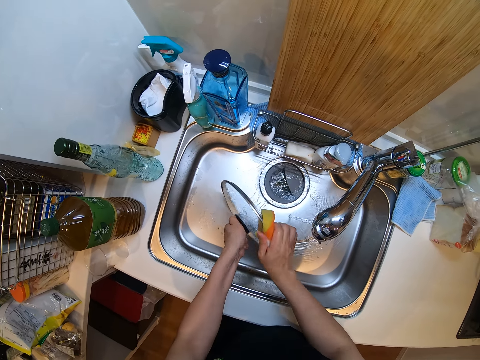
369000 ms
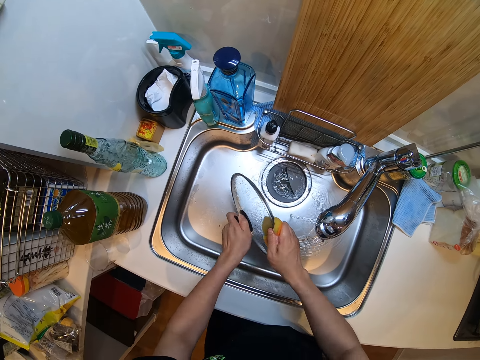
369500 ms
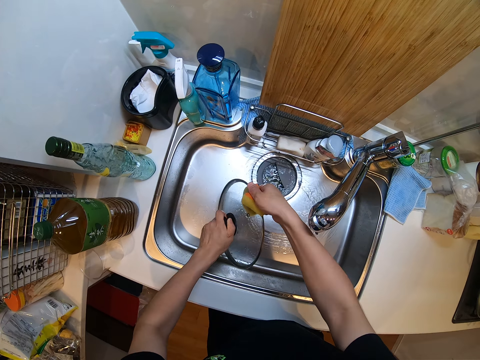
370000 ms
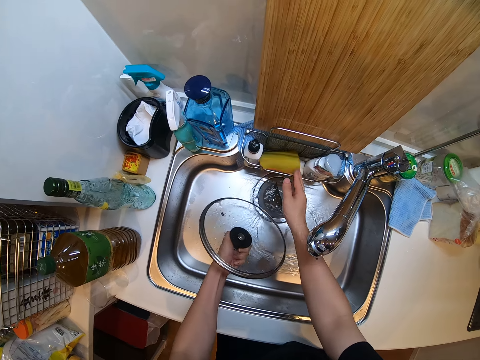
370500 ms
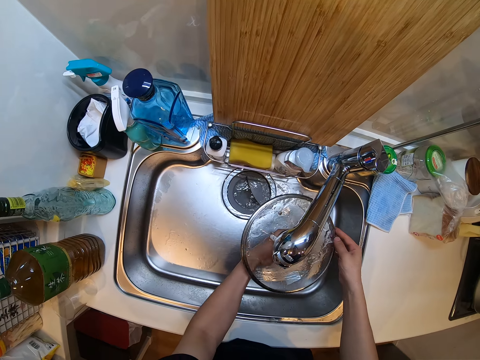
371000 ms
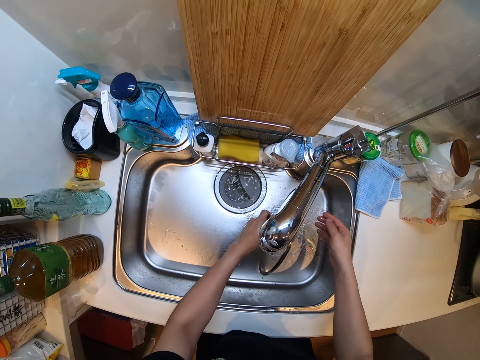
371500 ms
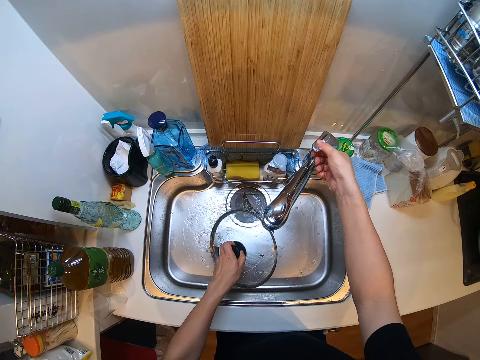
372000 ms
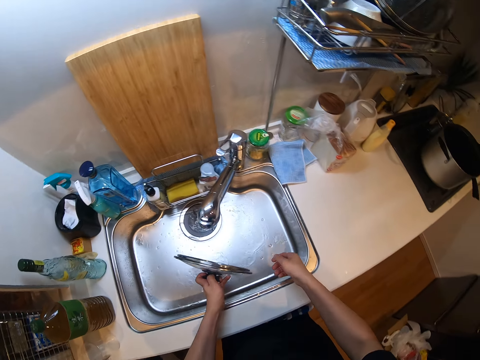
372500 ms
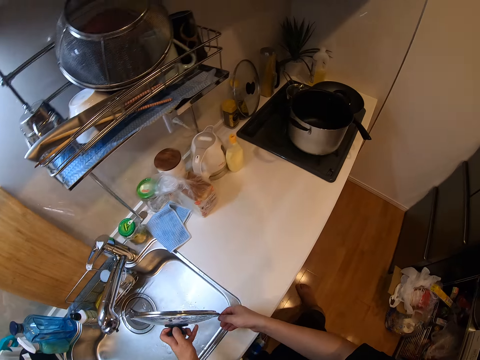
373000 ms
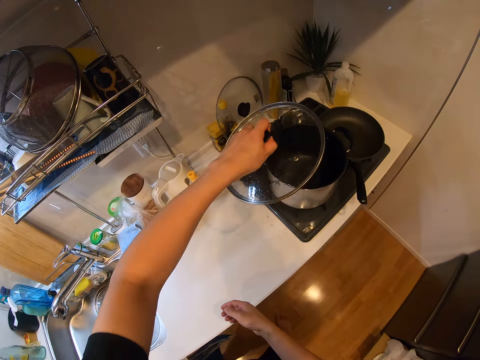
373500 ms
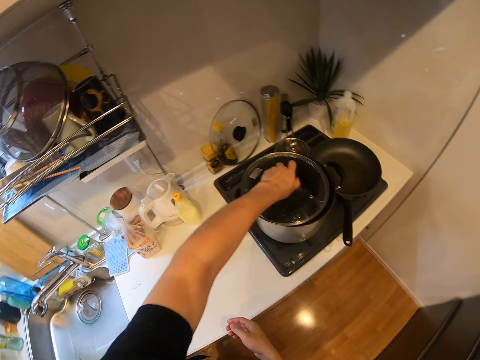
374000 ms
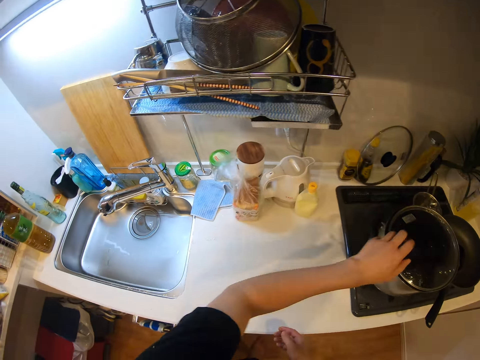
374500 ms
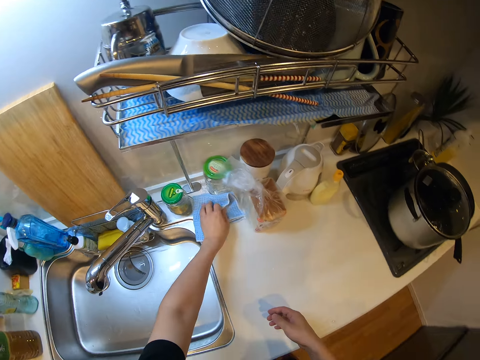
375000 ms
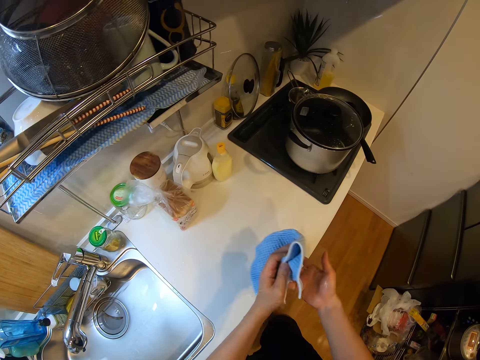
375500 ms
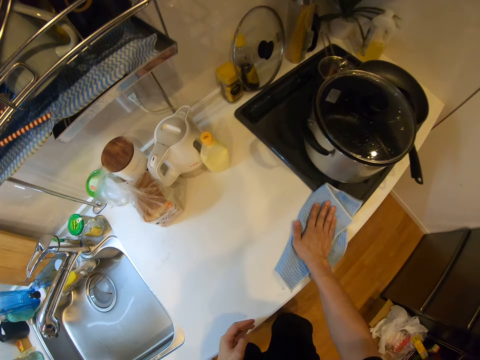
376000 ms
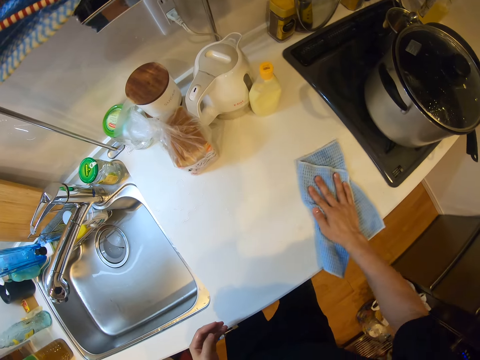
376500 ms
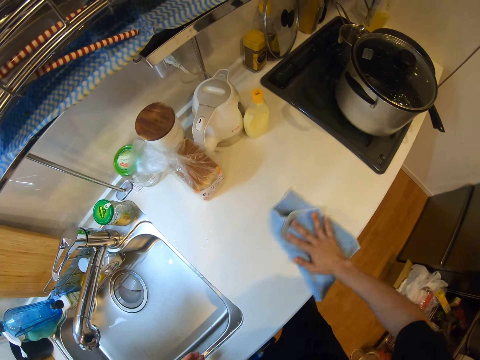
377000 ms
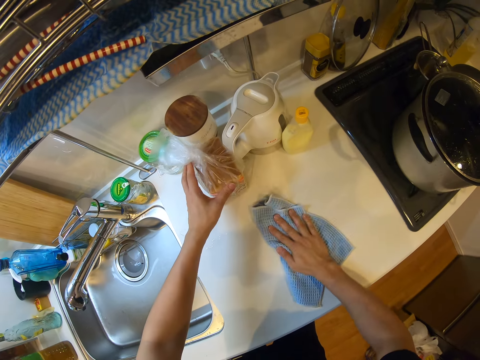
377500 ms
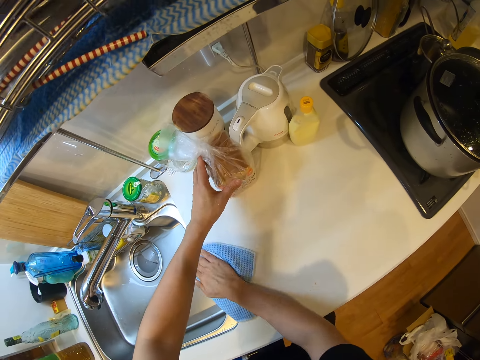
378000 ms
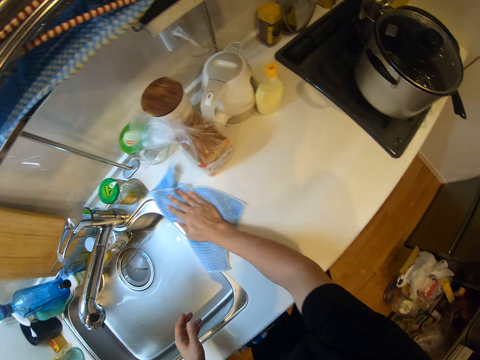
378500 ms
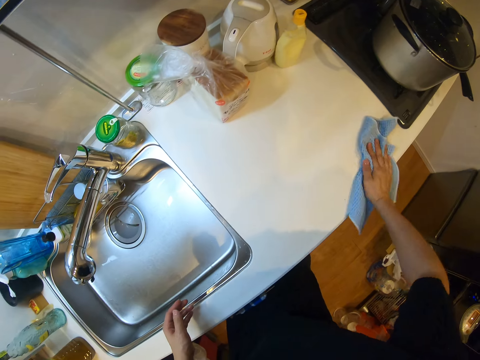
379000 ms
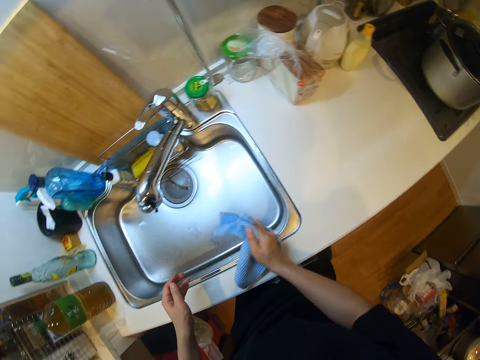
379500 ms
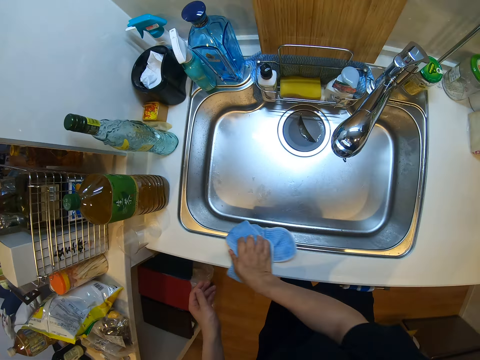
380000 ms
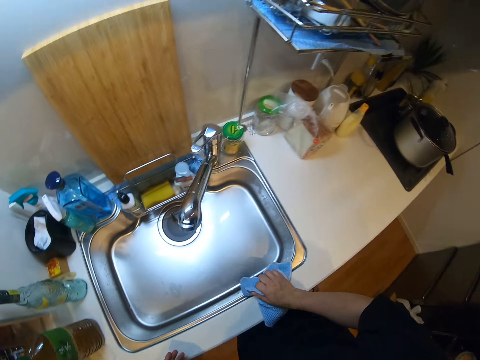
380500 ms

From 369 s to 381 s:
The camera wearer drops the sponge in the sponge caddy beside the sink. She rinses the lid in the sink and turns off the tap in the sink. She covers the cooking pot with the lid. She picks up a napkin or rag from the slab or countertop with her left hand. She cleans the slab with the napkin in her right hand. She touches a bag on the countertop. She wipes the countertop with the rag.

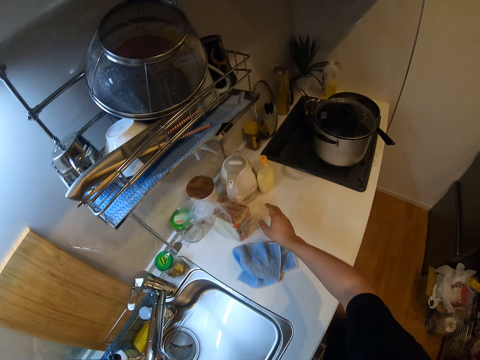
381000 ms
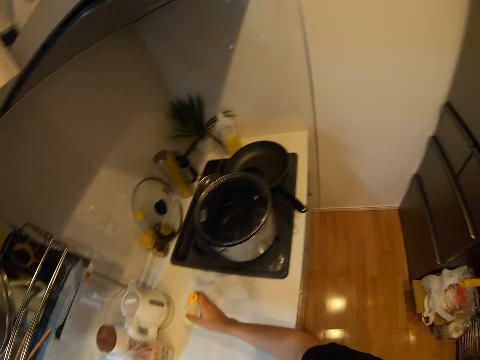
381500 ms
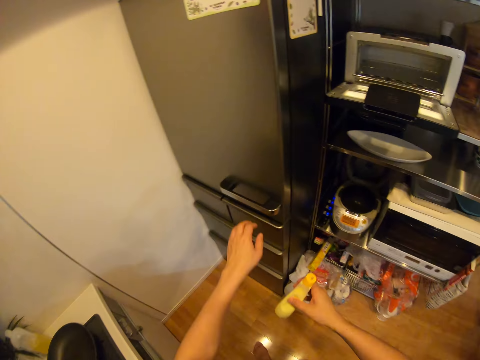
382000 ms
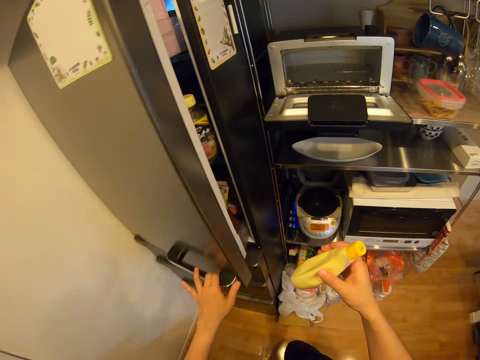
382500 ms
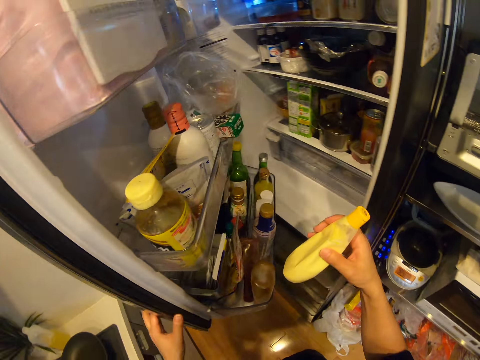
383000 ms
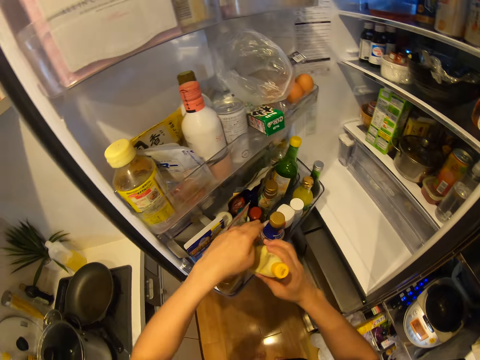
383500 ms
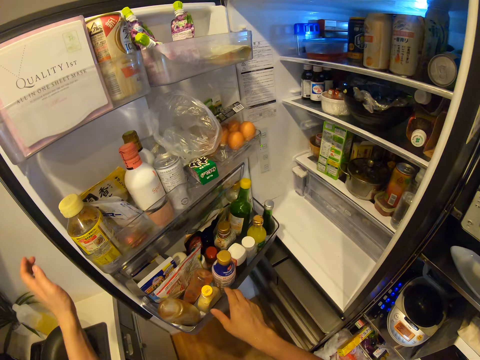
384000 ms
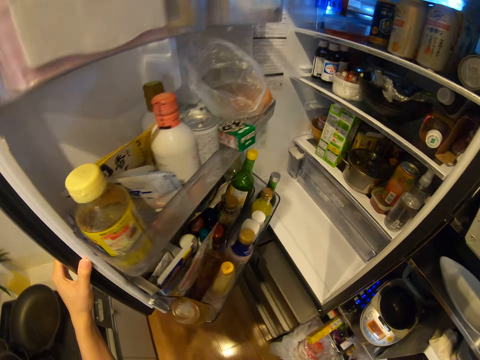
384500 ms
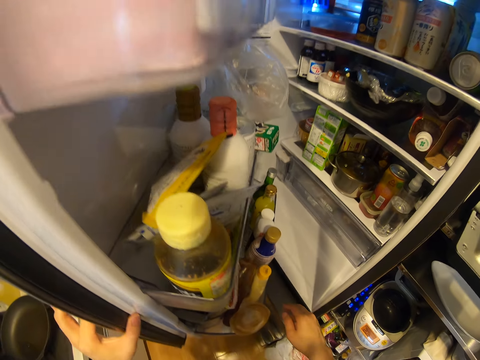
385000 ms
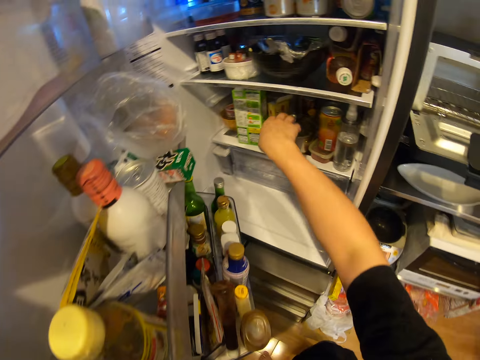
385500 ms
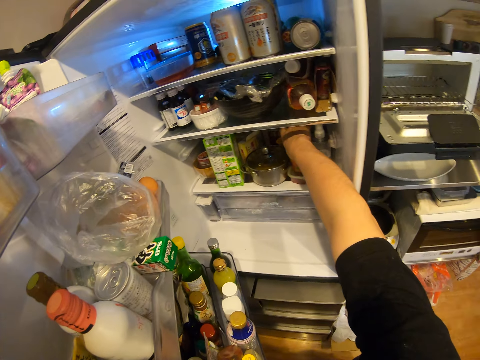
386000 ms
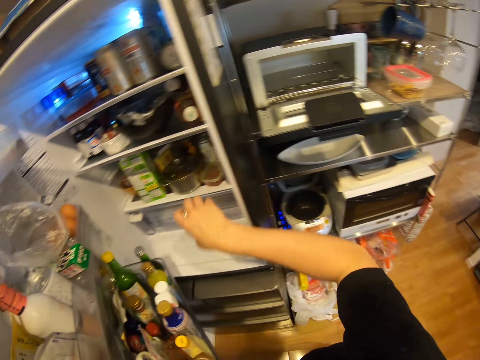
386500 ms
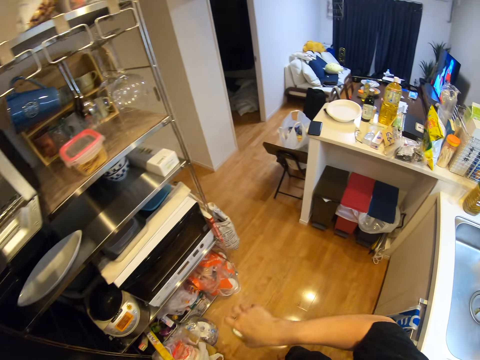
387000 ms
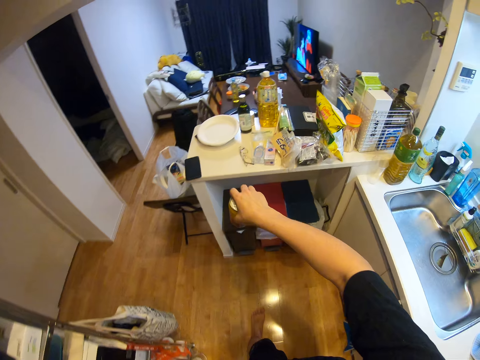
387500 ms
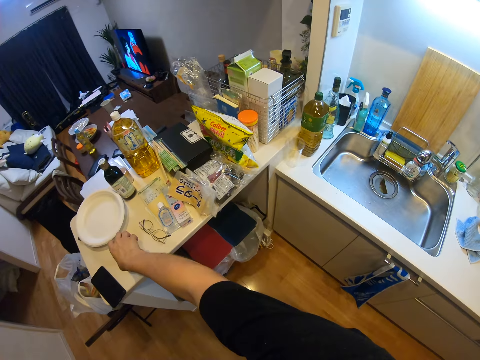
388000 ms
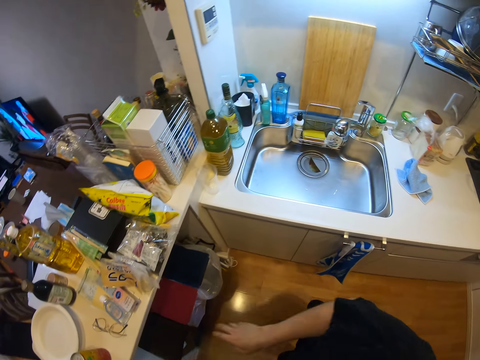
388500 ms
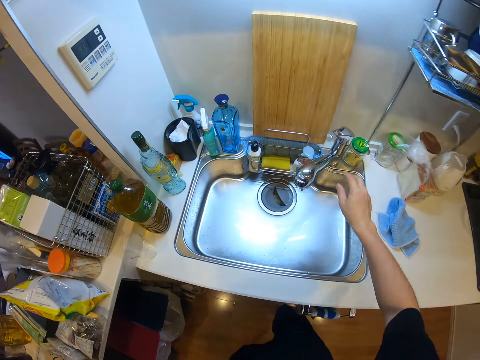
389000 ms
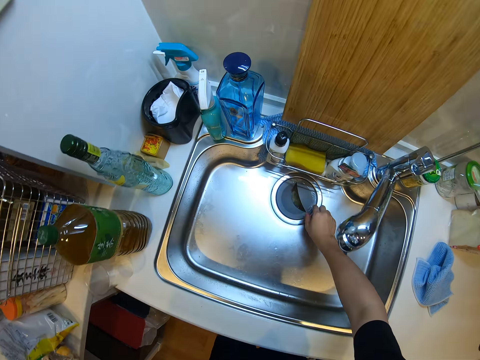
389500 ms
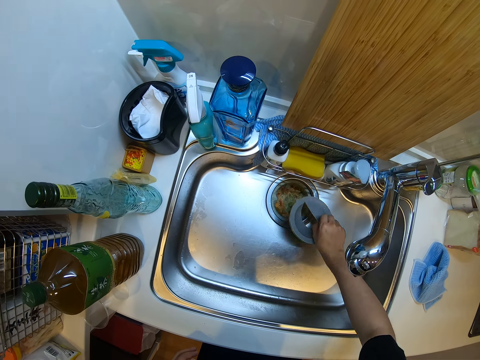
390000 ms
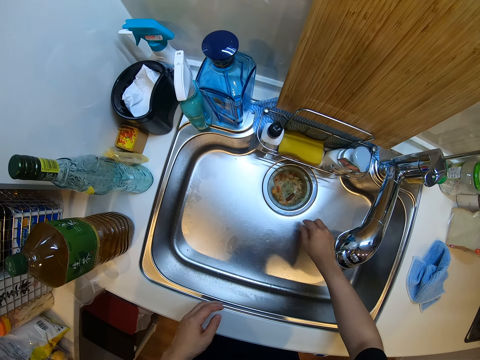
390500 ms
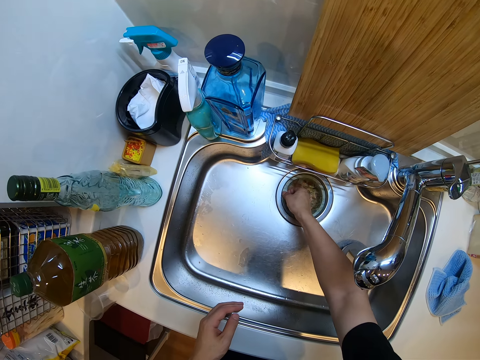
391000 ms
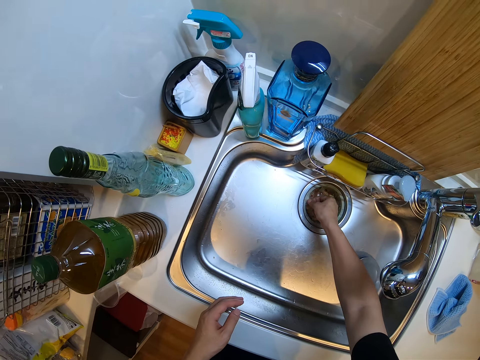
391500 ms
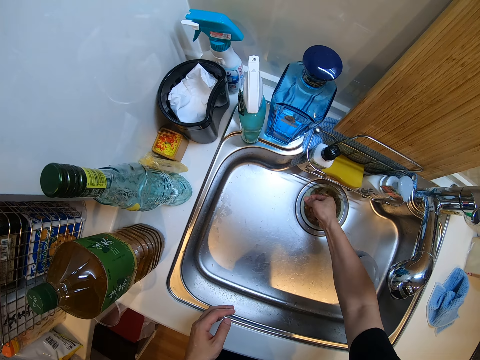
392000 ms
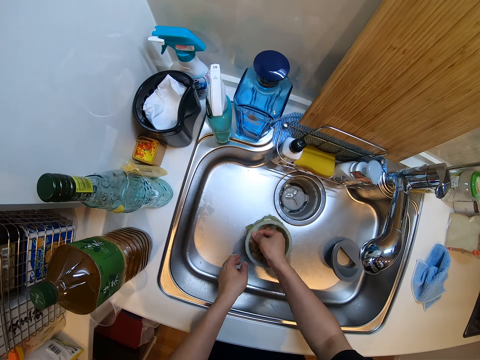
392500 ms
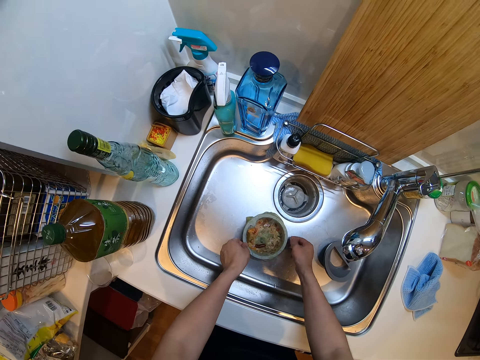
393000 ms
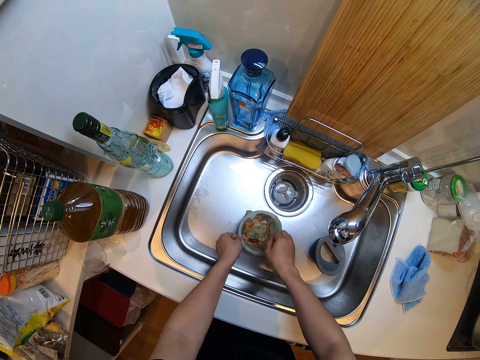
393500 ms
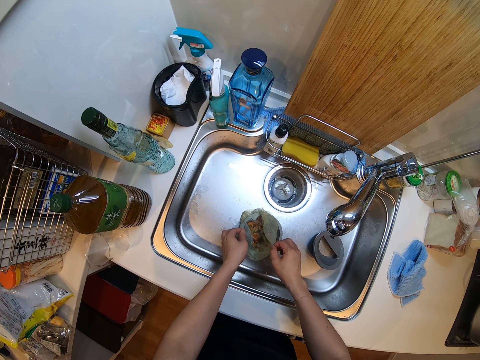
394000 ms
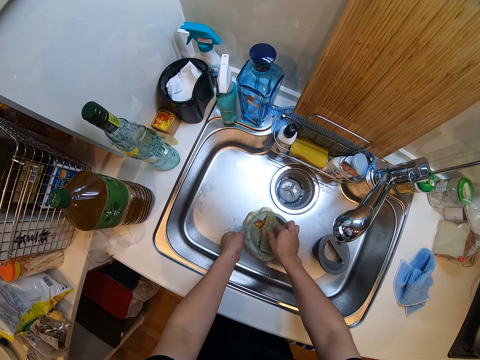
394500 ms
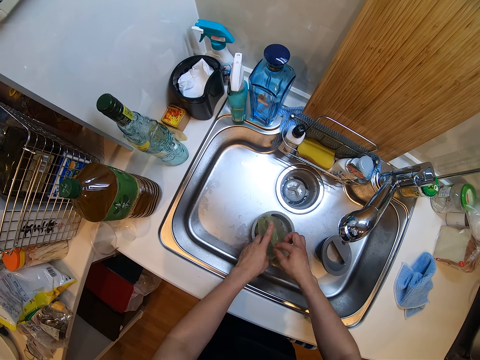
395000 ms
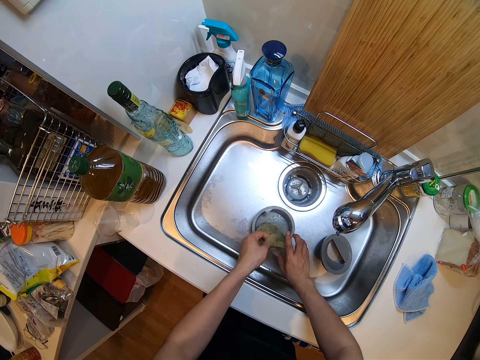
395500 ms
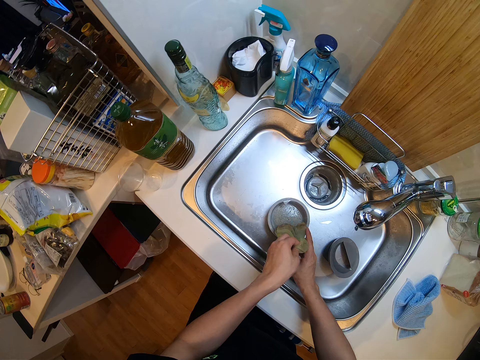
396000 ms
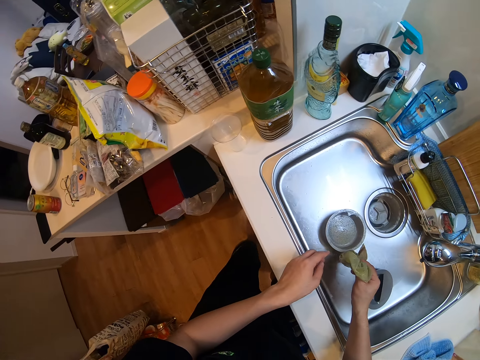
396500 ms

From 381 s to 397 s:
The camera wearer picks up a small bottle from the slab with her right hand. She opens the freezer or fridge with her left hand. She drops the small bottle in the freezer. She inspects the fridge. She picks up a tin from the freezer with her right hand. She looks around the kitchen. She drops the tin on the table with her right hand. She stares at the kitchen sink. She inspects the kitchen sink lid. She removes the cap of the sink plug filter drain with her right hand. She removes the dirt on the sink. She removes the sink plug filter drain with her right hand. She removes the sieve on the sink plug filter drain with her hands.
